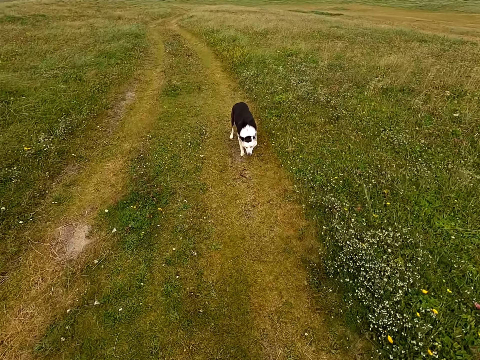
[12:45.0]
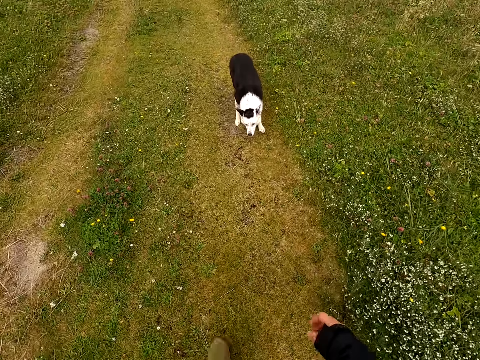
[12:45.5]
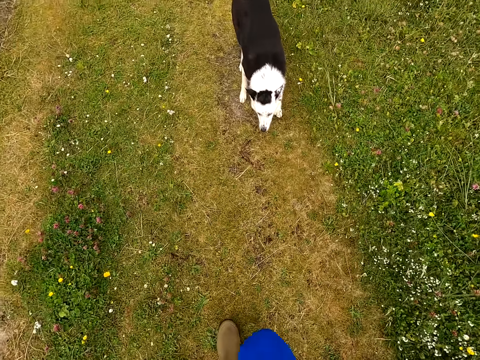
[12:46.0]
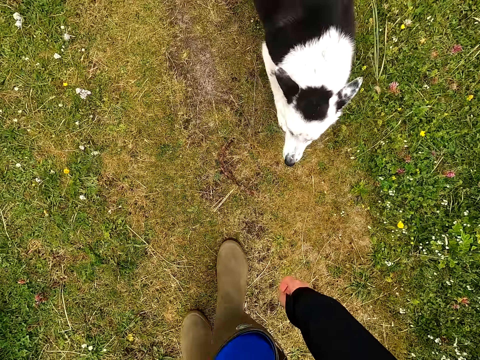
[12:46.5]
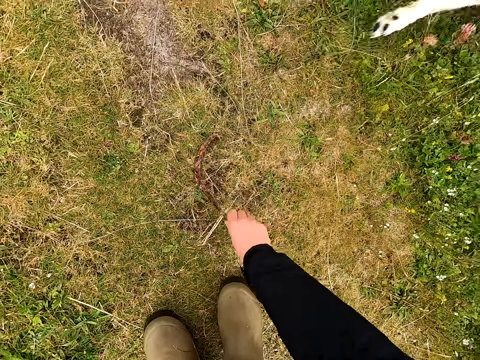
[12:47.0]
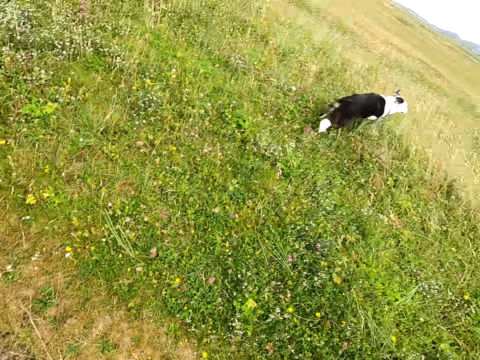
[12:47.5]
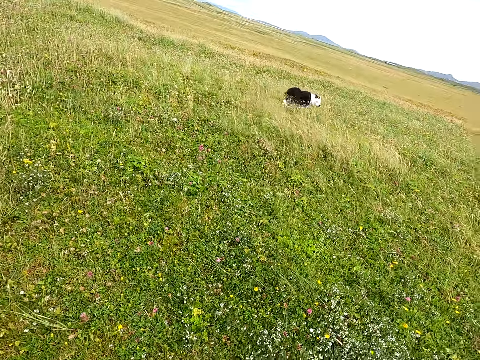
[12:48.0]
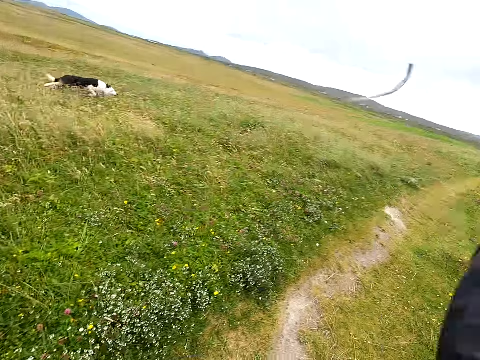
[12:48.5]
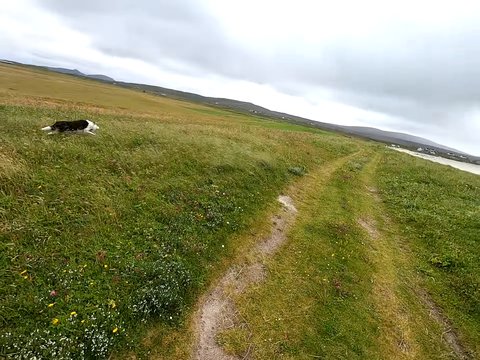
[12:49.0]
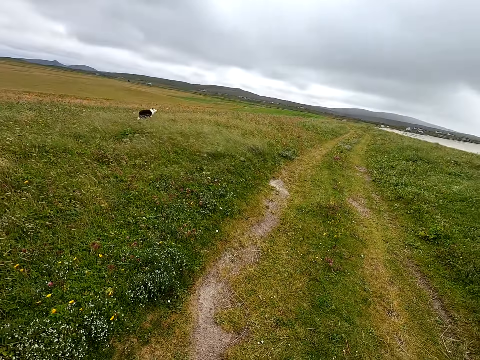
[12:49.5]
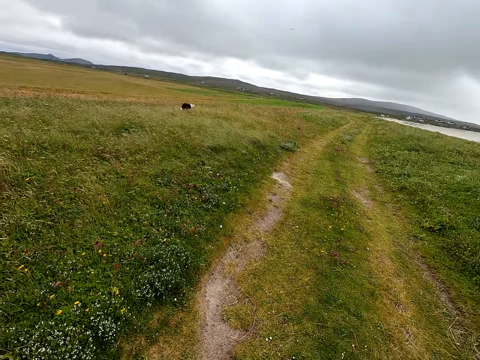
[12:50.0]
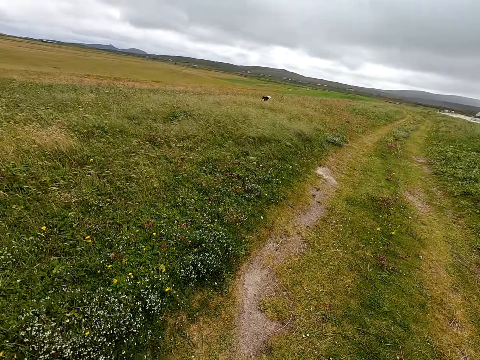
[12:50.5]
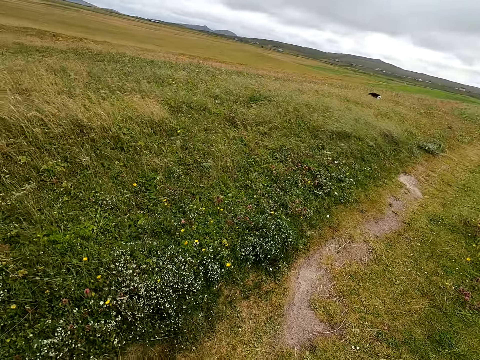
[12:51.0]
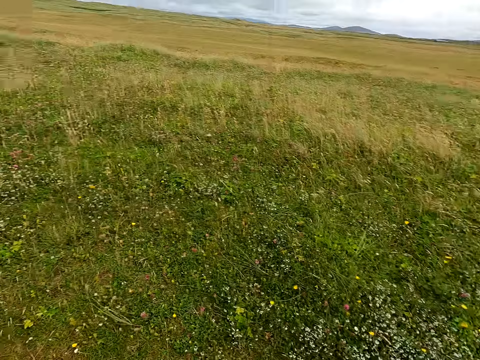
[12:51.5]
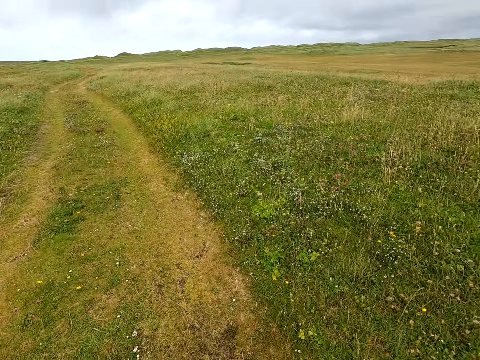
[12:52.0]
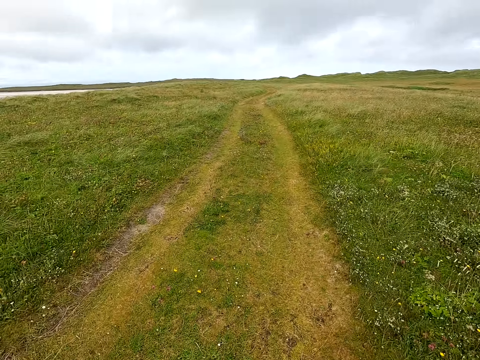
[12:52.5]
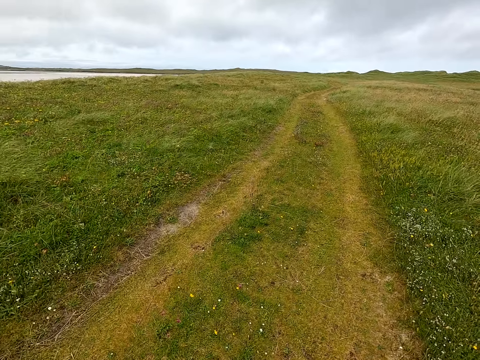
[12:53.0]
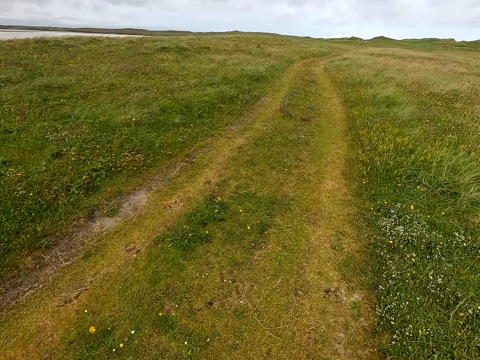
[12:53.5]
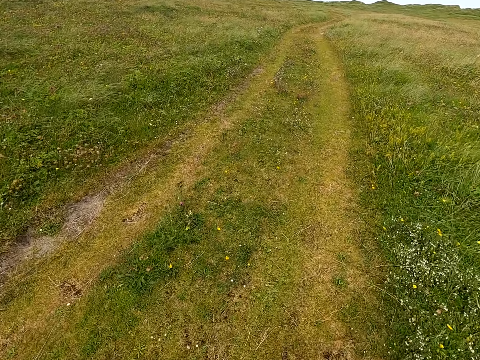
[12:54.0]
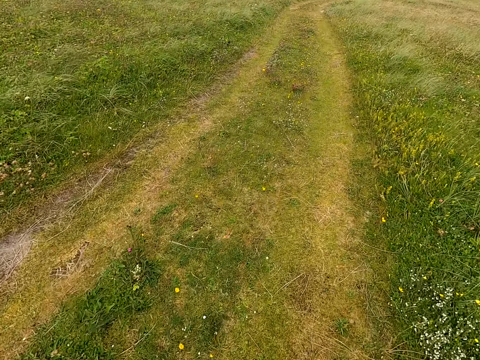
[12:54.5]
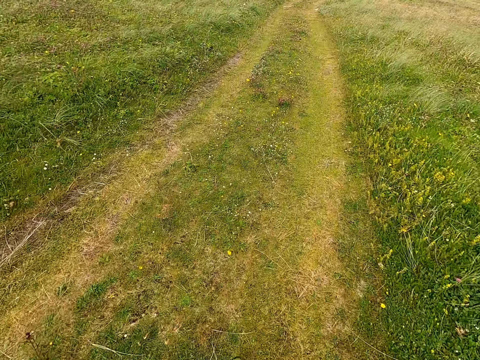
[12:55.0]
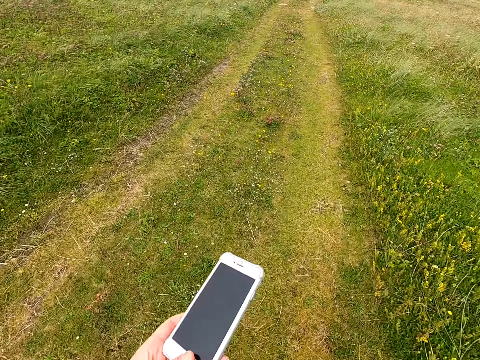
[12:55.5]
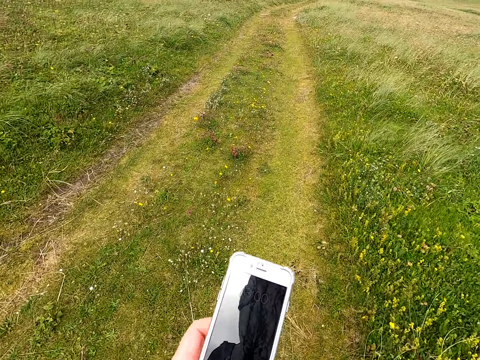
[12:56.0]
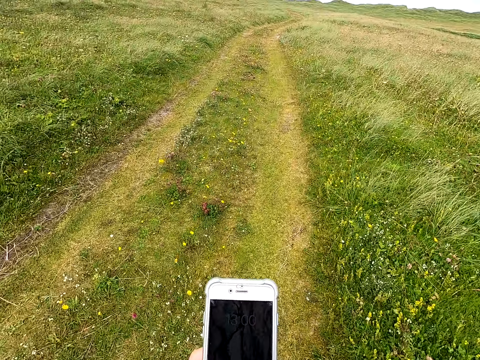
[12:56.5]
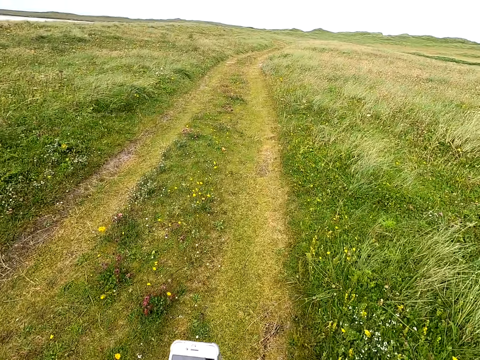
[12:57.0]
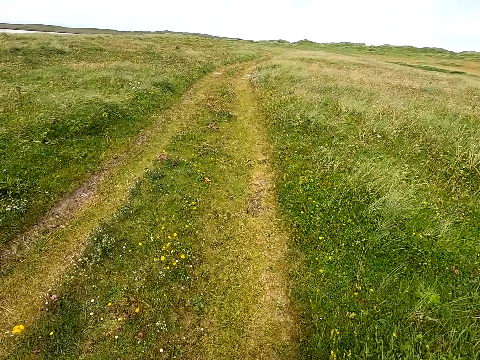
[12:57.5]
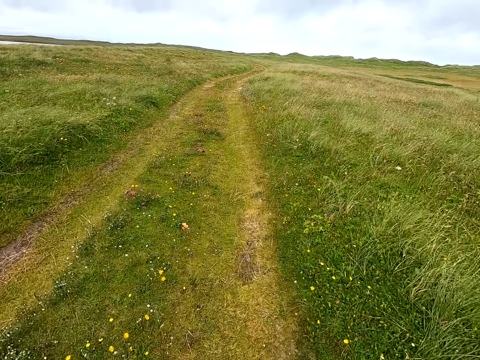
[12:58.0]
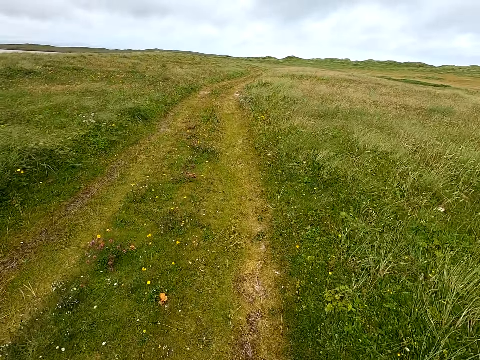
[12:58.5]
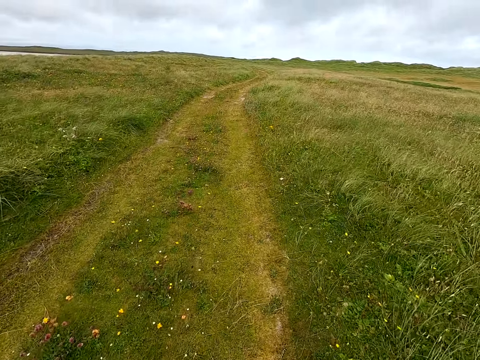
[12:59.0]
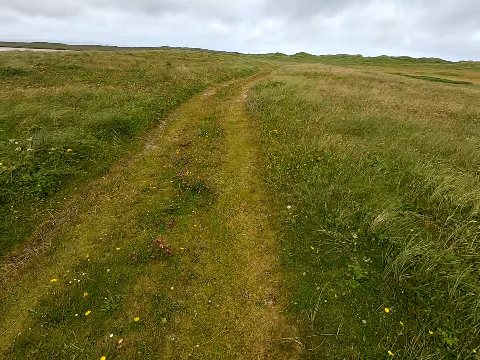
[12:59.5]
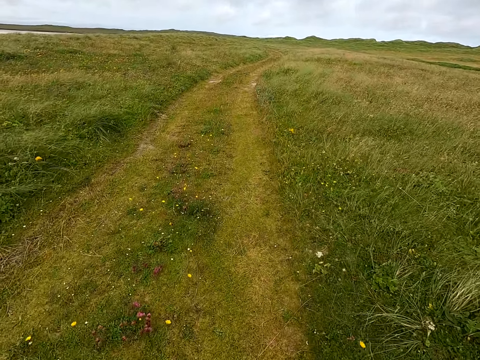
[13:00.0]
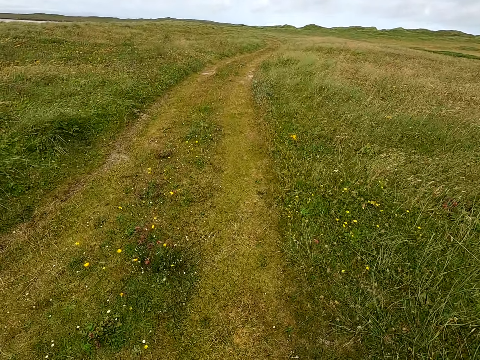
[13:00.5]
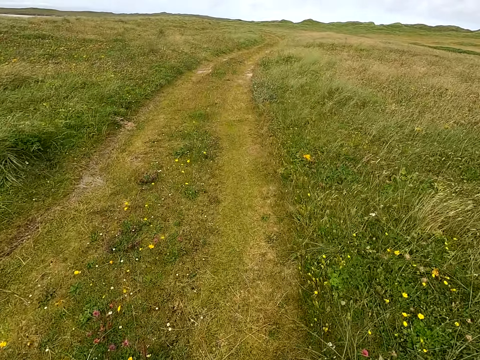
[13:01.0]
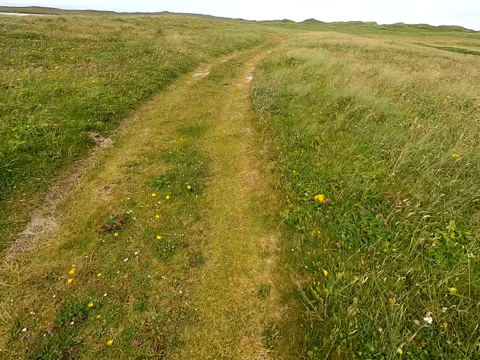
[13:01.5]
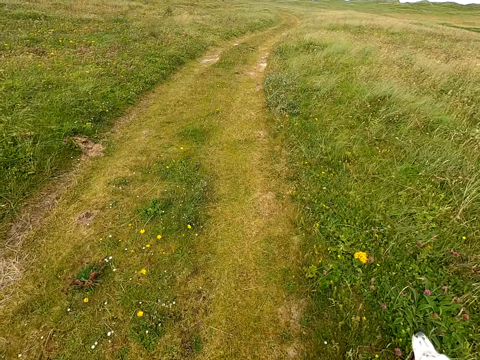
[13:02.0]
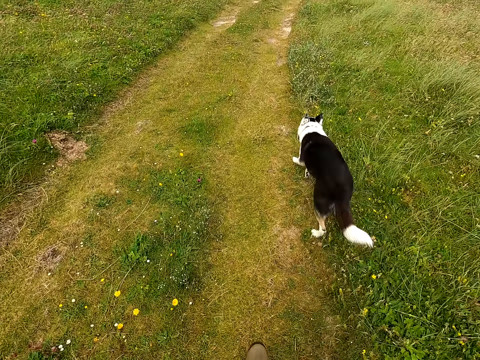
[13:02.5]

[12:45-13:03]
The camera wearer picks up the rope or stick. They throw the rope. They look at the dog. They walk in the open area. They touch the phone, use the phone, and walk in the open area.

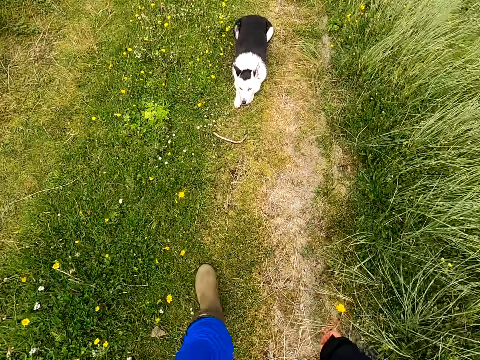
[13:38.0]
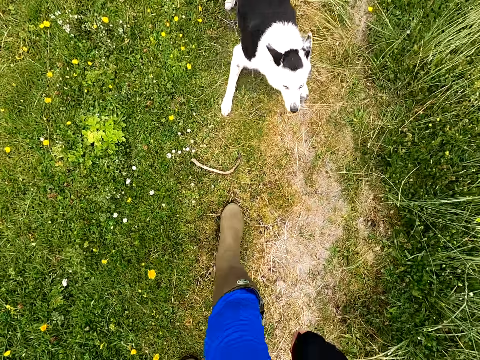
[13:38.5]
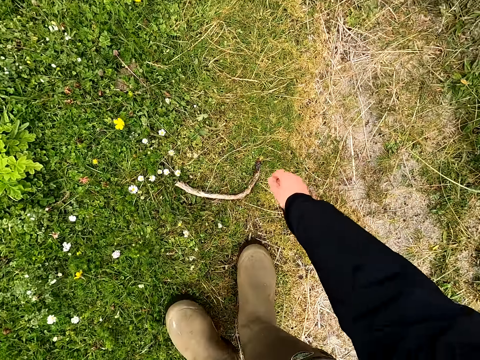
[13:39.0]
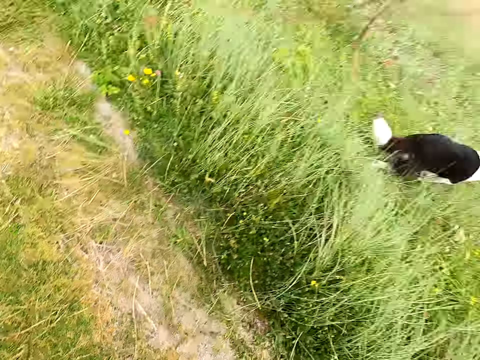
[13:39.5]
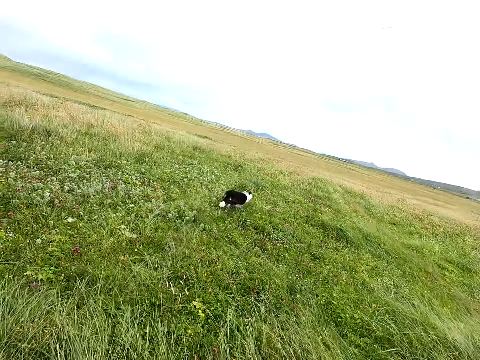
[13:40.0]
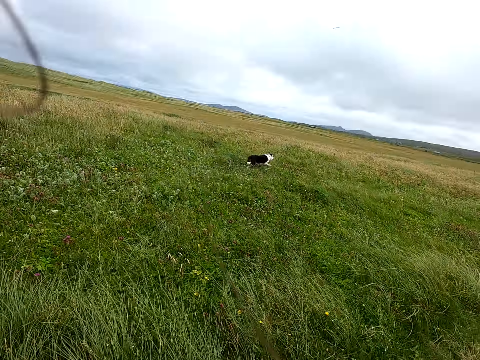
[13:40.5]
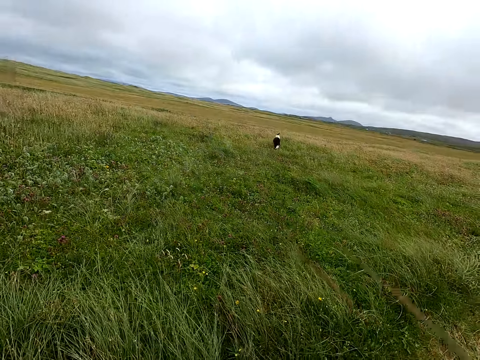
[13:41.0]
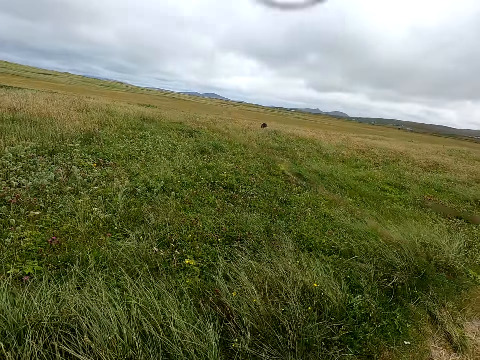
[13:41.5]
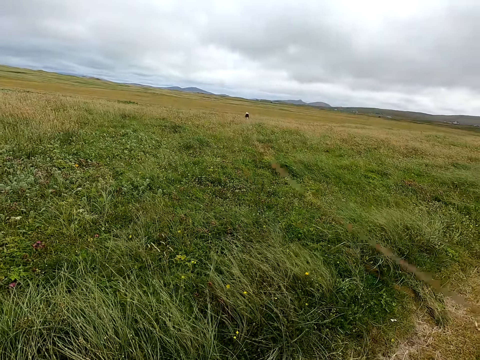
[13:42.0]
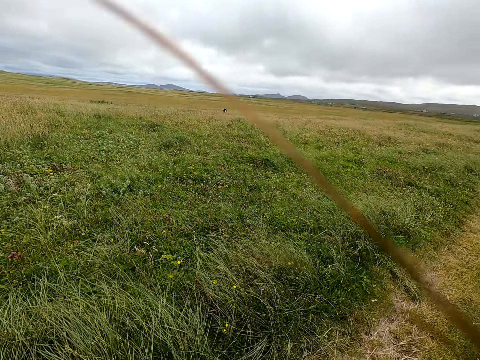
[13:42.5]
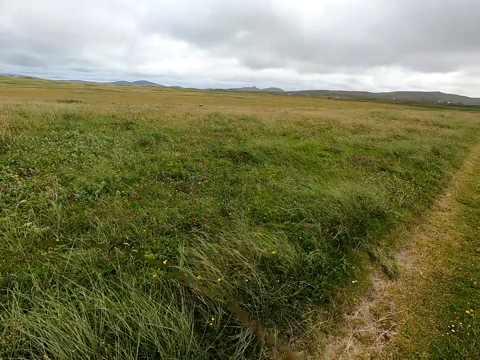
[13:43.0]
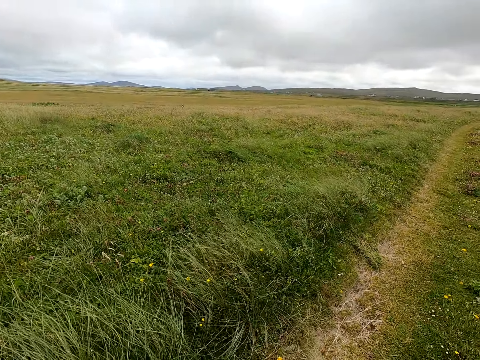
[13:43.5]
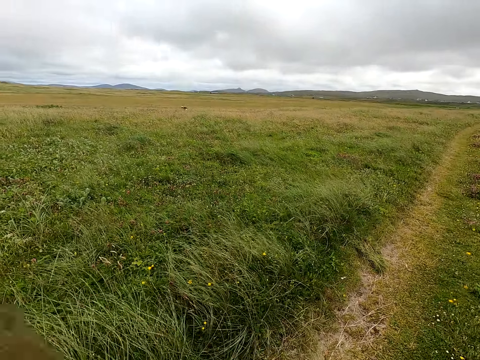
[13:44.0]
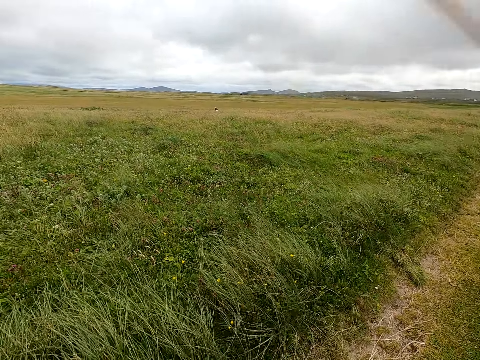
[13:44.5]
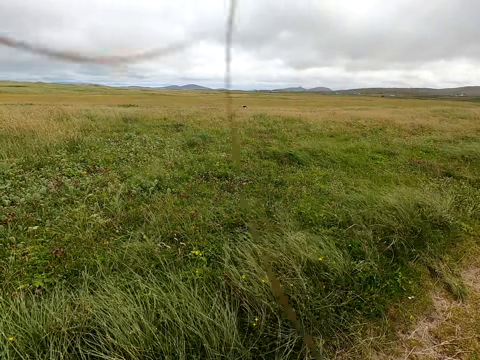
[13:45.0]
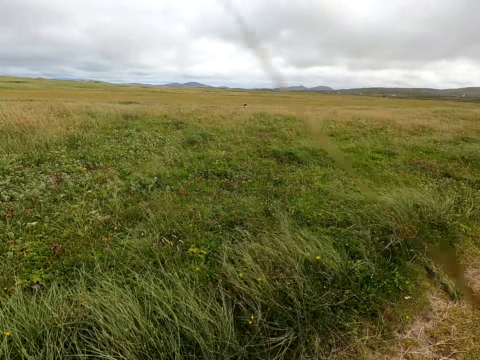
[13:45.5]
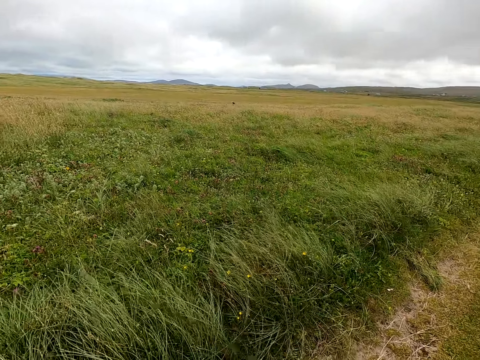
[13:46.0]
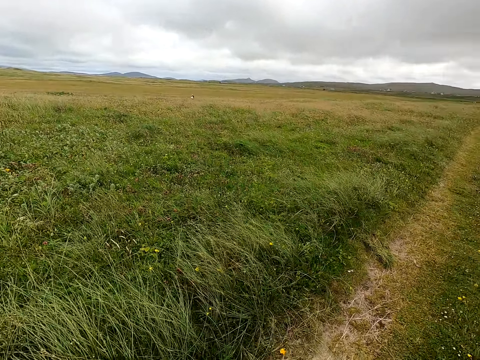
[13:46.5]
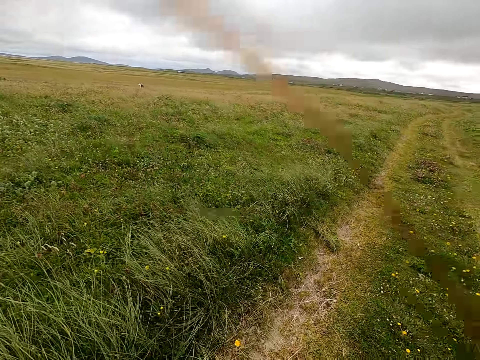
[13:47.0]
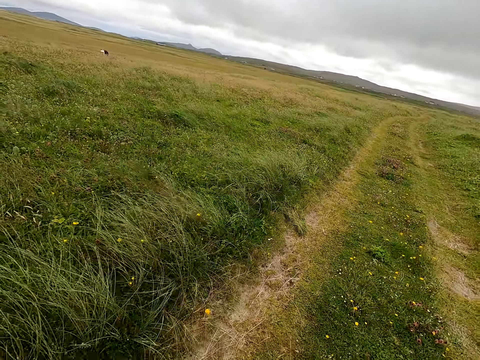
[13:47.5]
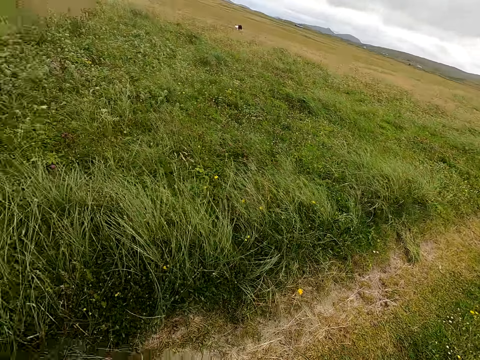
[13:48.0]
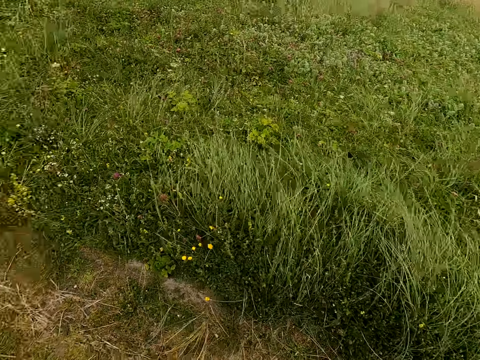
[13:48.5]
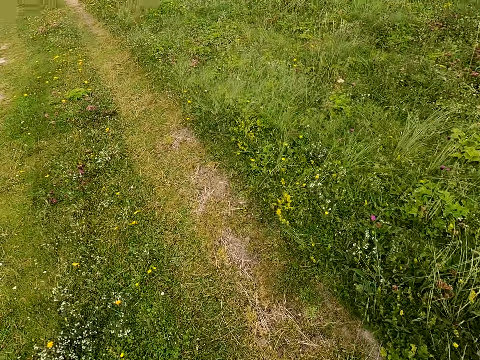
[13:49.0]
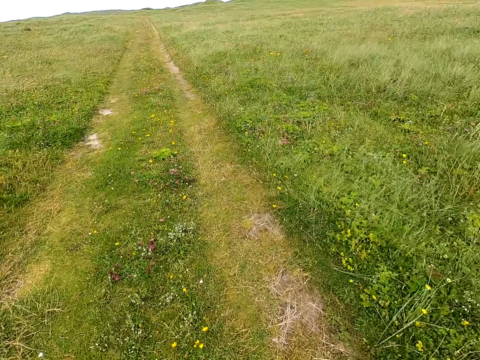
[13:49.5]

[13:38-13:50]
The camera wearer picks up the rope or stick, throws the rope, and looks at the dog. They walk in the open area.
